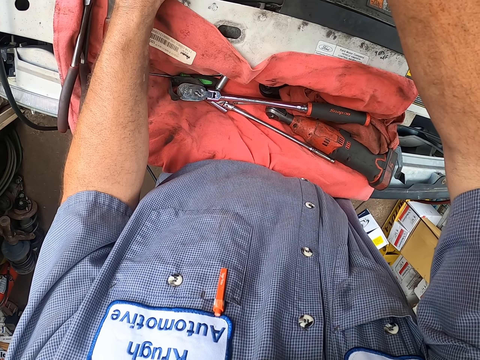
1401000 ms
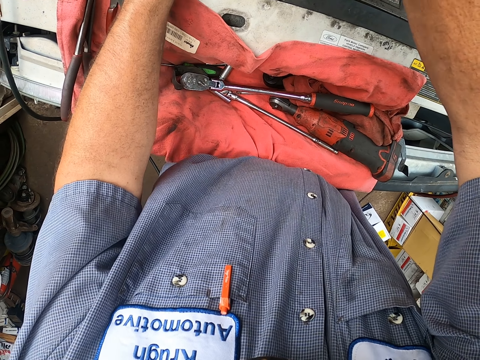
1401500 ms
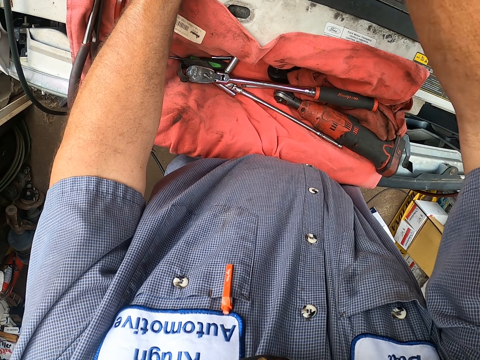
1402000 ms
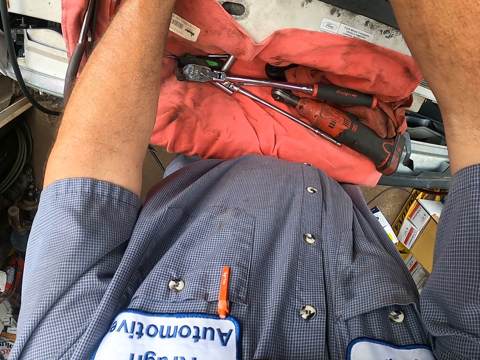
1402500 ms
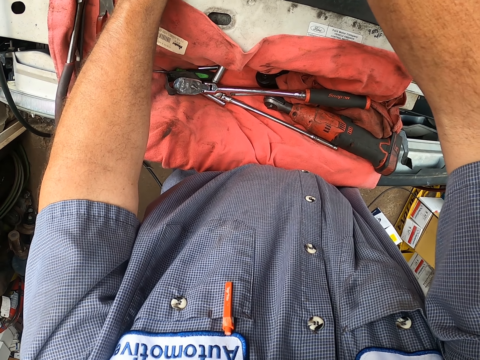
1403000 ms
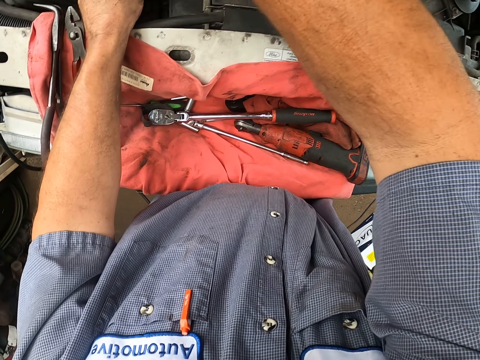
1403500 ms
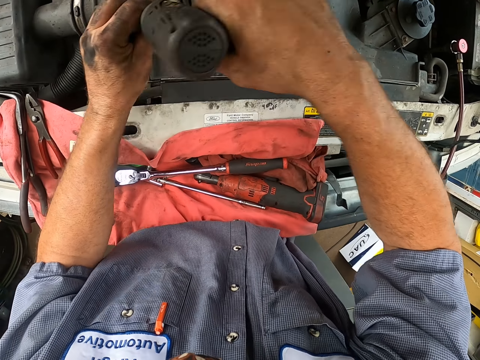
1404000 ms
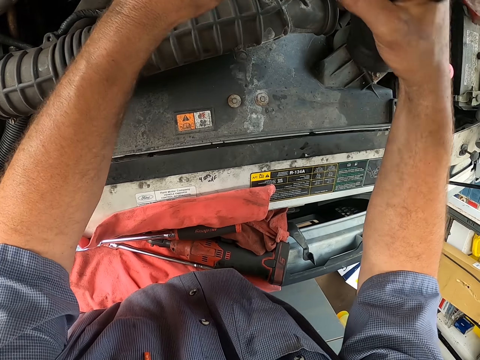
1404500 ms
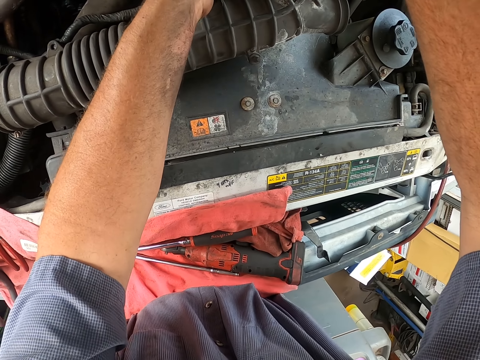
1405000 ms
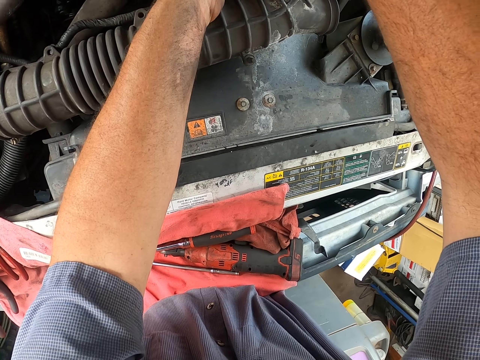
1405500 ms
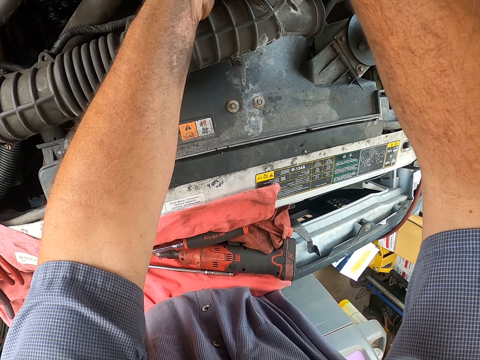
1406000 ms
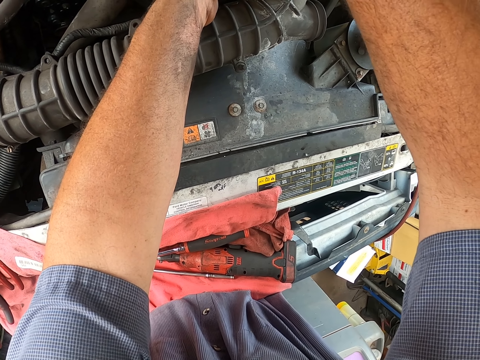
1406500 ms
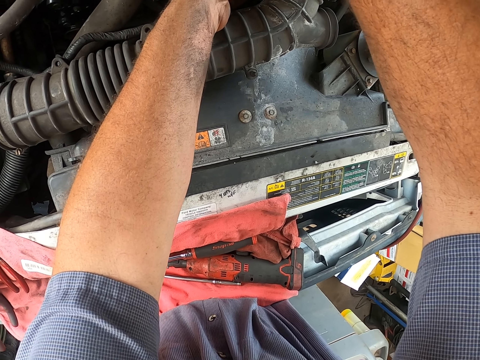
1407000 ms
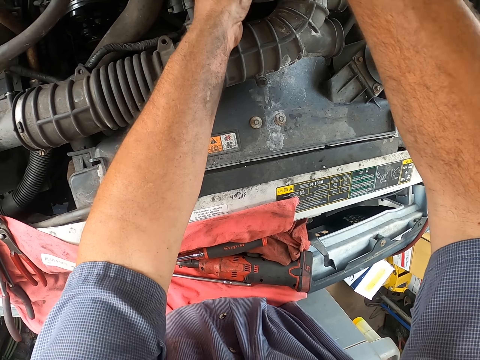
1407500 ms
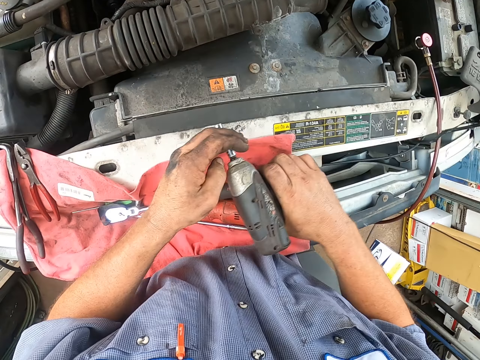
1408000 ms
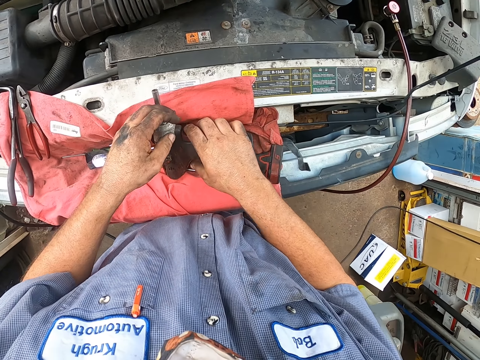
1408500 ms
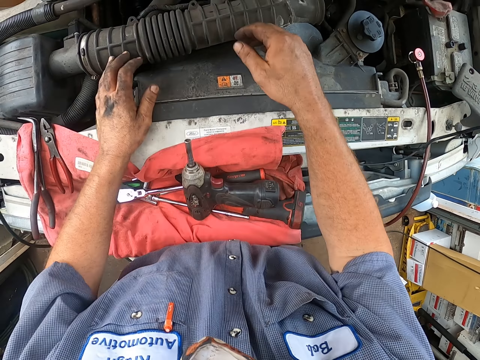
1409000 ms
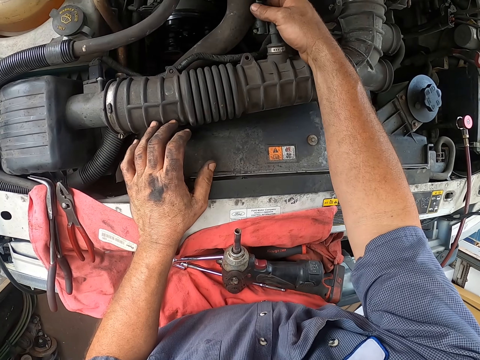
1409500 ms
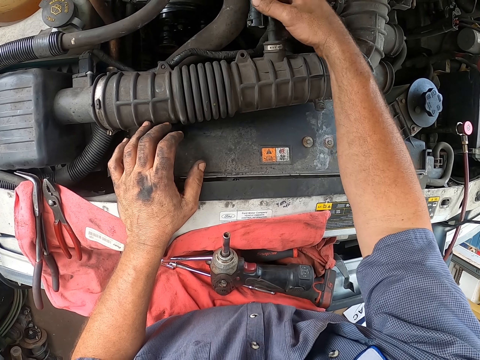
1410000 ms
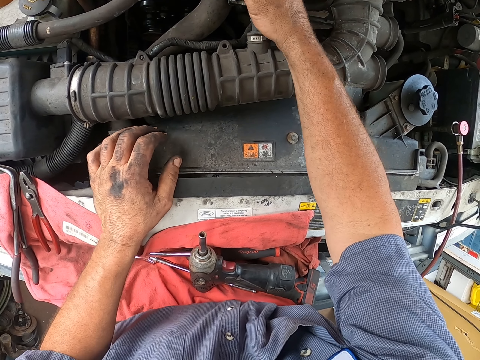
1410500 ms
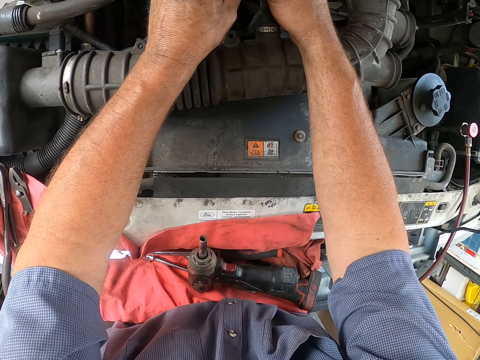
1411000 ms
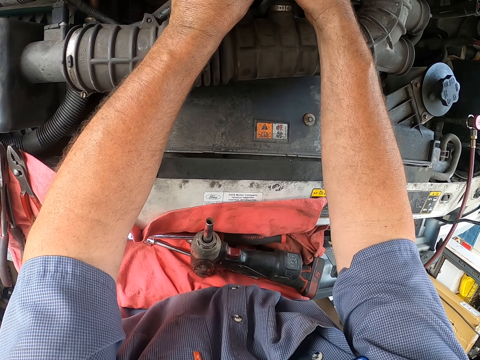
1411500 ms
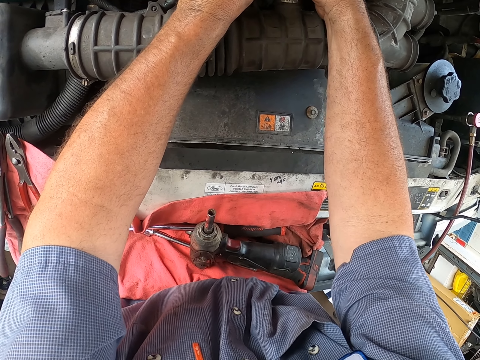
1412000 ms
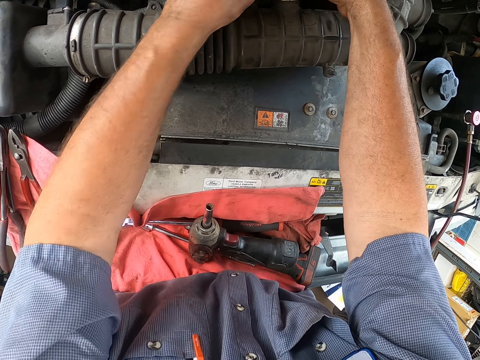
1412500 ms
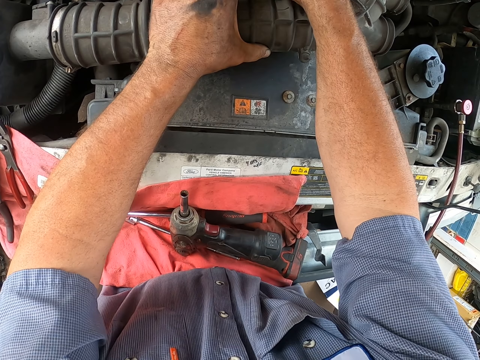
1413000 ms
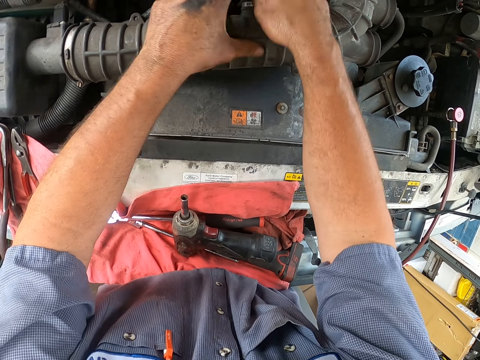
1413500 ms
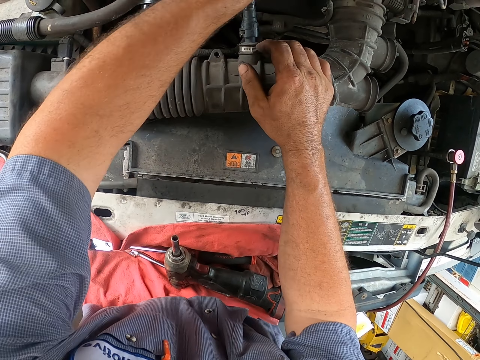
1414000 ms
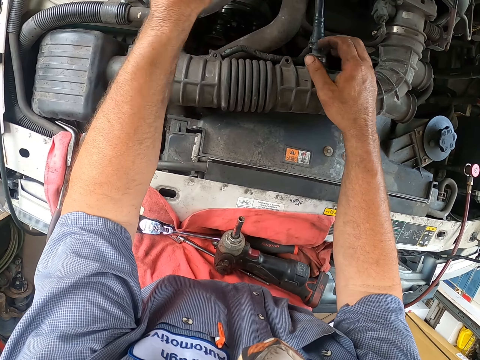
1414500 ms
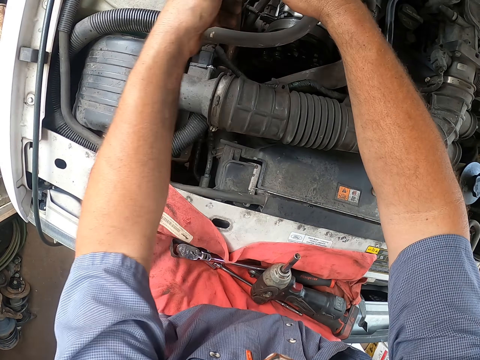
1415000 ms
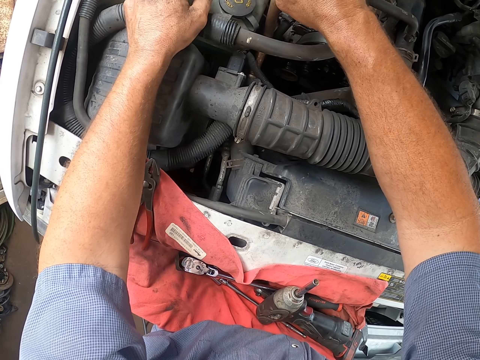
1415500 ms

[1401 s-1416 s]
The camera wearer tightens the air pipe bolts in the bonnet with the drill. They drop the drill on the tools towel. They connect other pipes in the bonnet to the air intake hose.

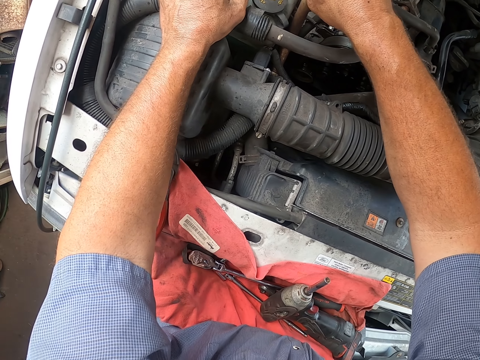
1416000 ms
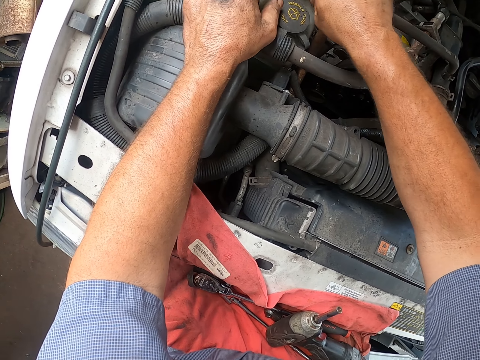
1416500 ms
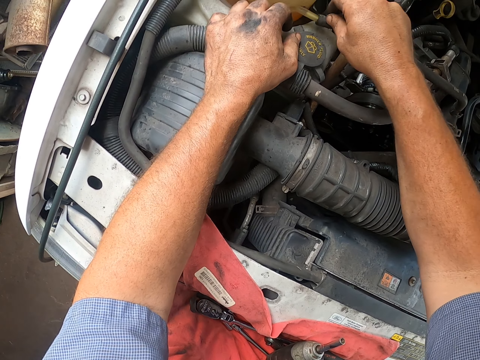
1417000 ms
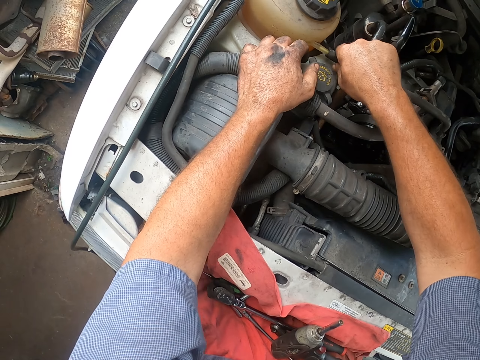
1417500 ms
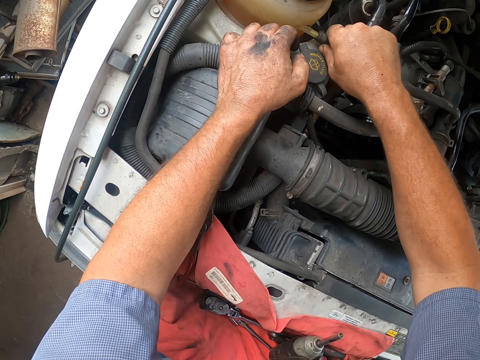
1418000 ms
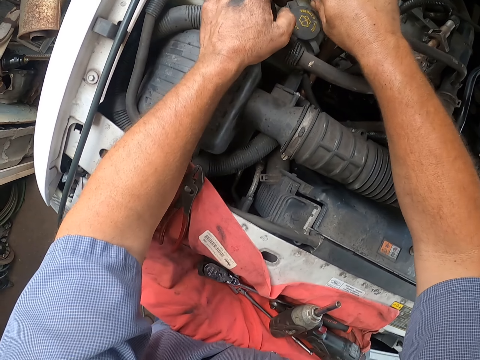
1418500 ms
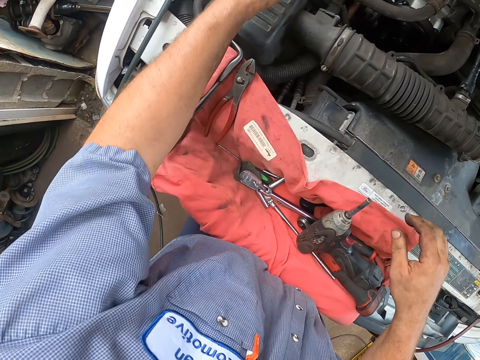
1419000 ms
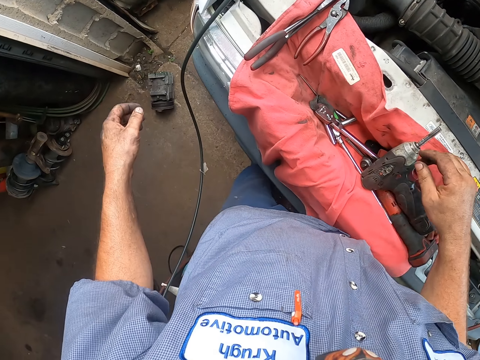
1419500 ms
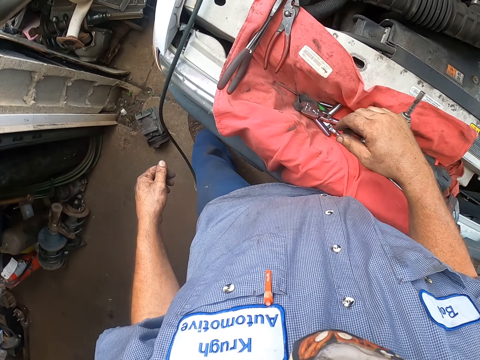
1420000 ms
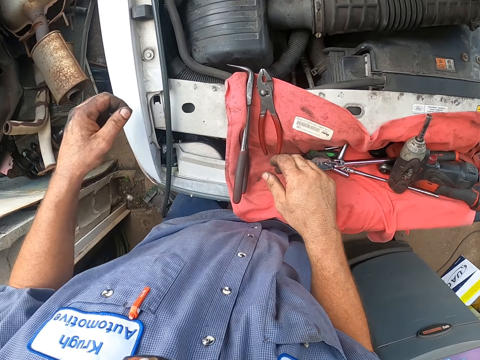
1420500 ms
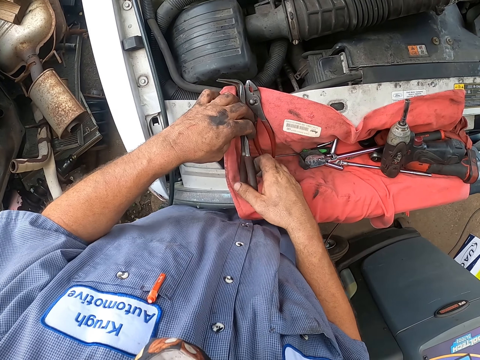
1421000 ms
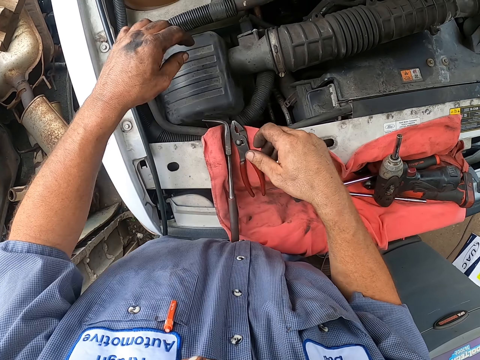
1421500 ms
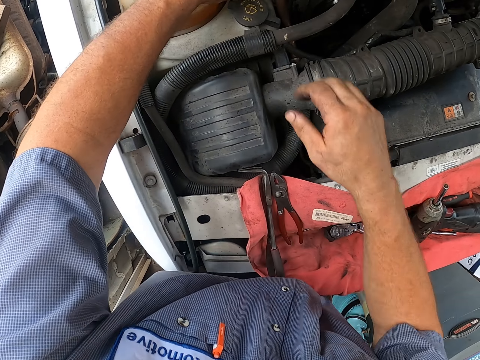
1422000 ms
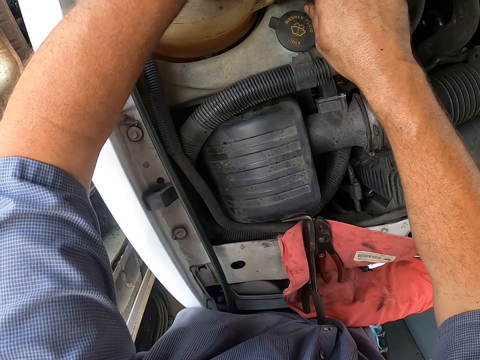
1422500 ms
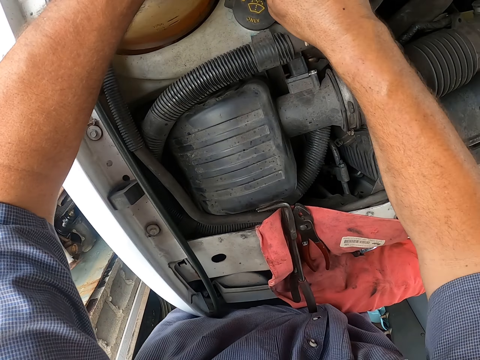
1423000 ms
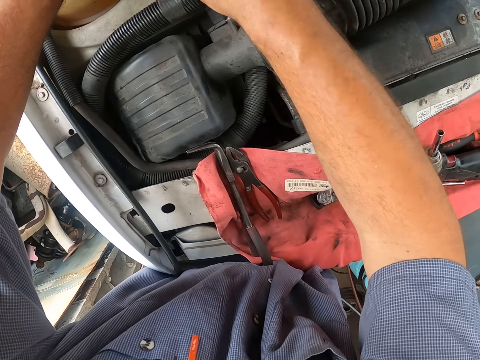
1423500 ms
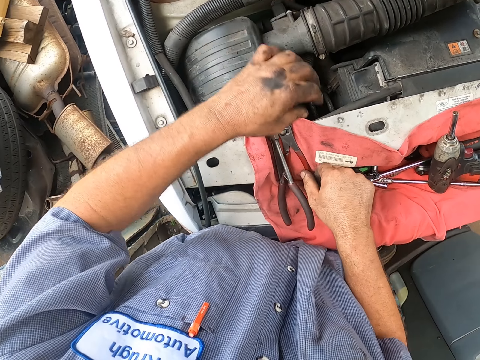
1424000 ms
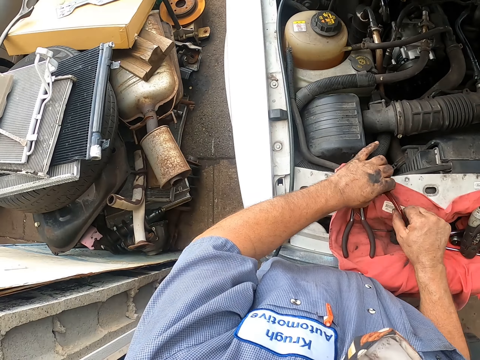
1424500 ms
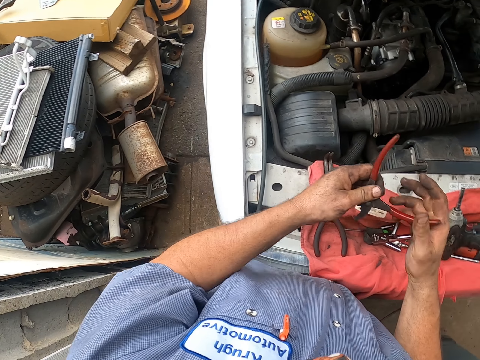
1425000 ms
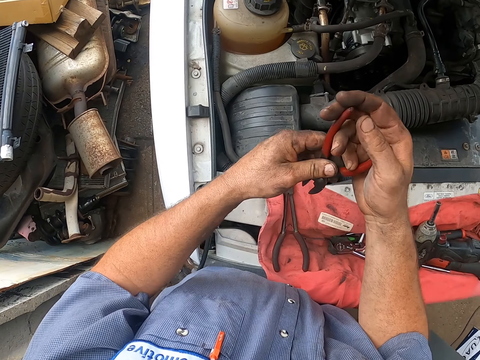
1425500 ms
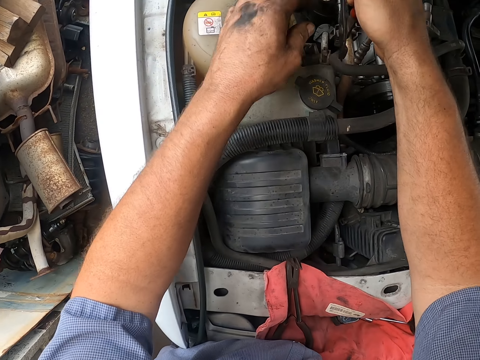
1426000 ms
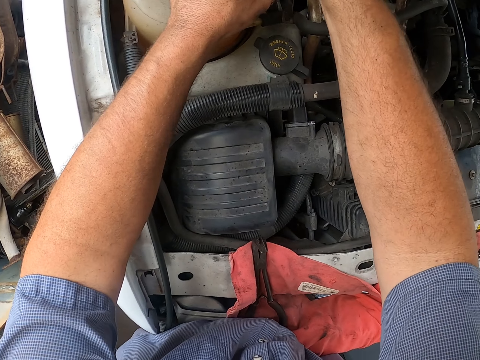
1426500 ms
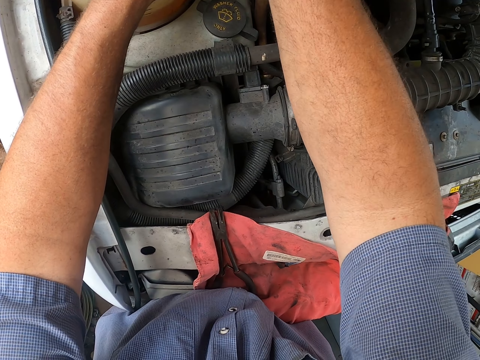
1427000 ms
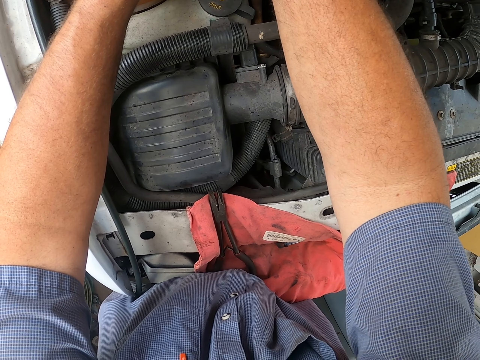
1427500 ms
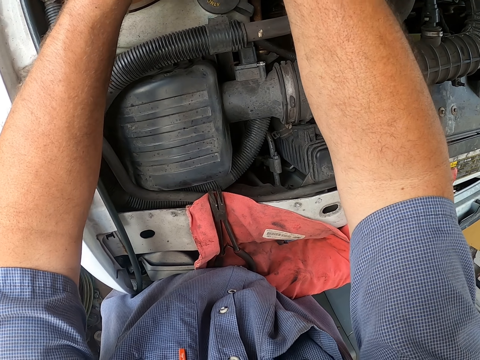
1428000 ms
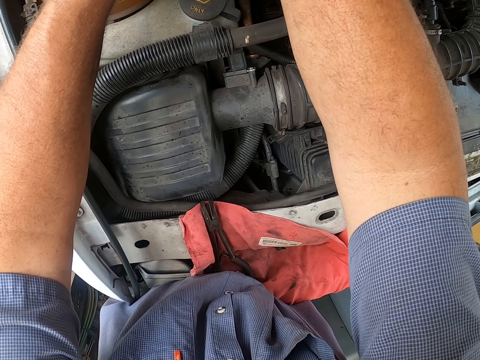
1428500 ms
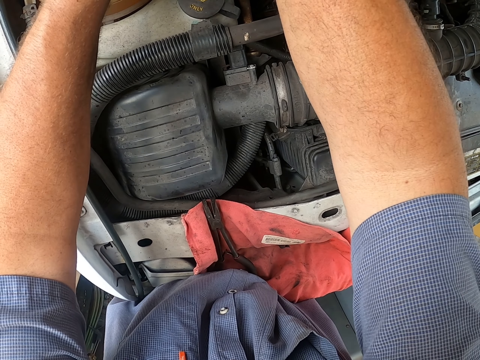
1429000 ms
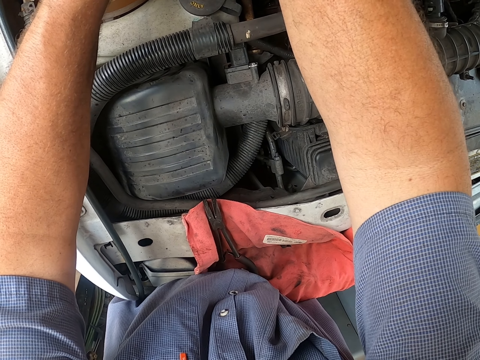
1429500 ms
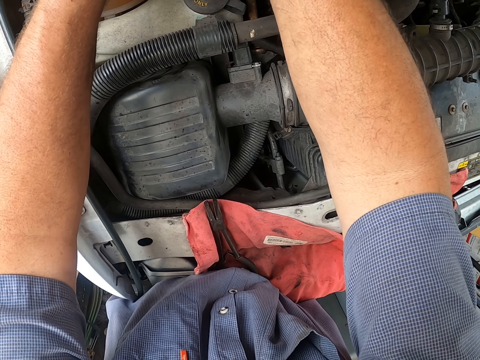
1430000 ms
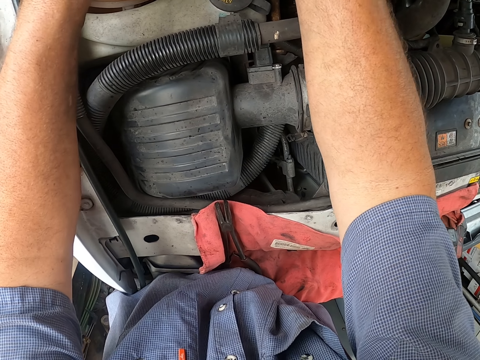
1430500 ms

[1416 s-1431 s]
The camera wearer connects a cable to the engine coolant reservoir. They walk along the bonnet. They hold a bent nose plier on the tools towel. They tighten the cable. They fit something in the bonnet. They pick up a plier on the tools towel. They fit something in the bonnet with the plier. They tighten something.
